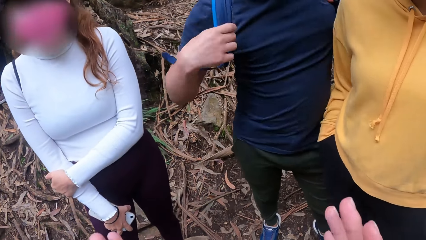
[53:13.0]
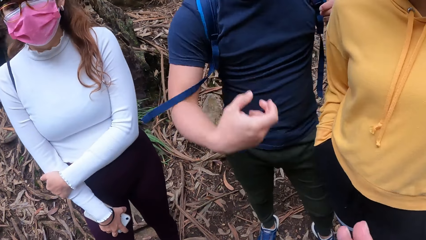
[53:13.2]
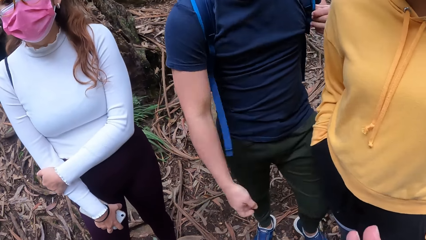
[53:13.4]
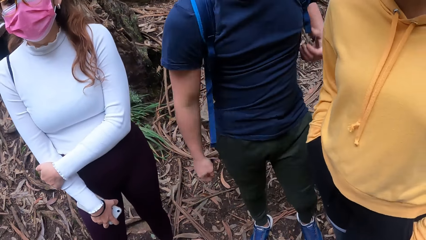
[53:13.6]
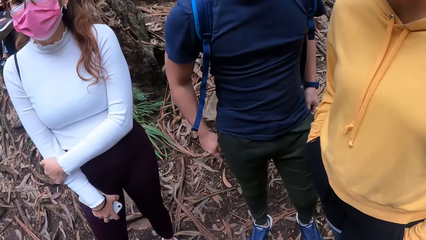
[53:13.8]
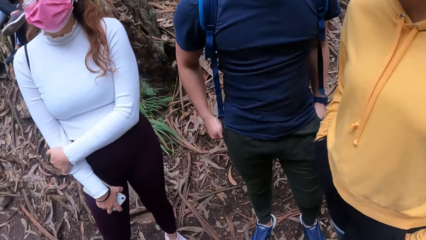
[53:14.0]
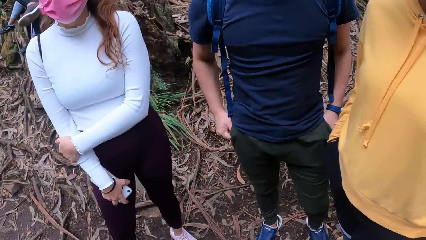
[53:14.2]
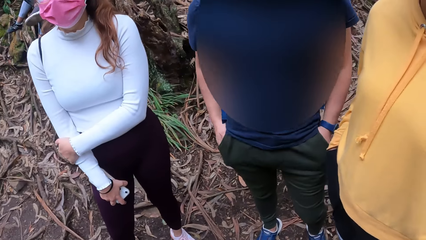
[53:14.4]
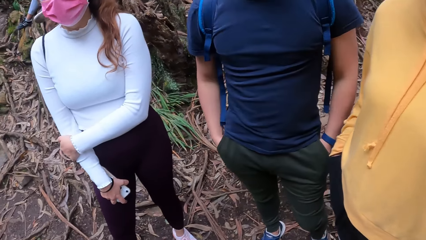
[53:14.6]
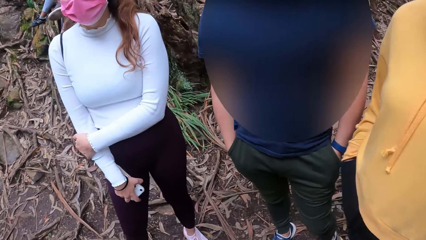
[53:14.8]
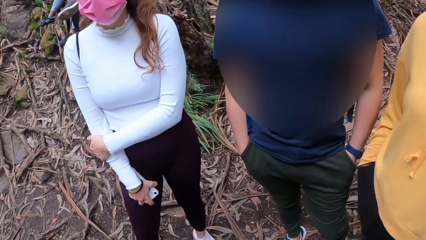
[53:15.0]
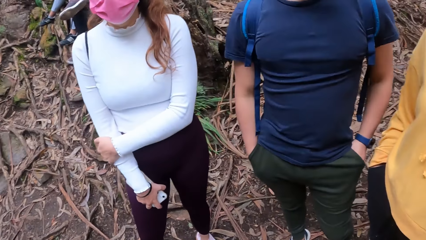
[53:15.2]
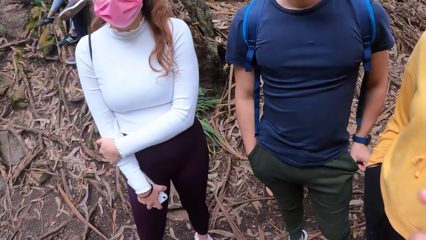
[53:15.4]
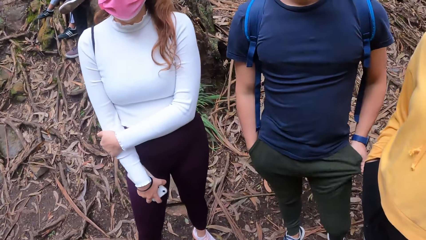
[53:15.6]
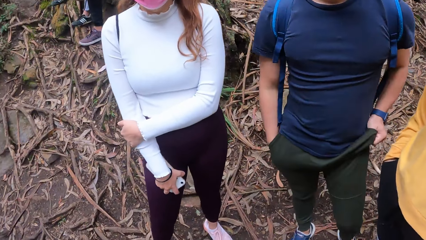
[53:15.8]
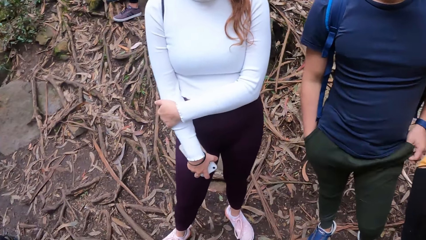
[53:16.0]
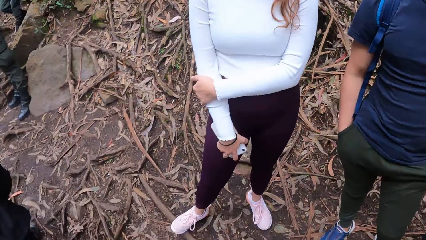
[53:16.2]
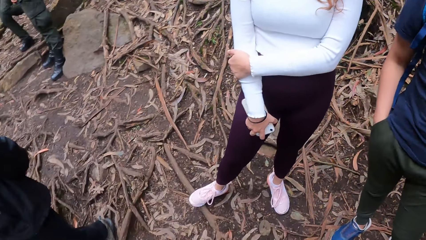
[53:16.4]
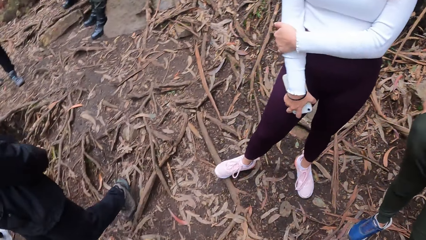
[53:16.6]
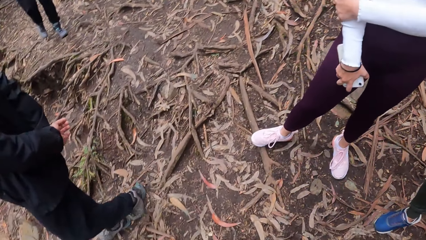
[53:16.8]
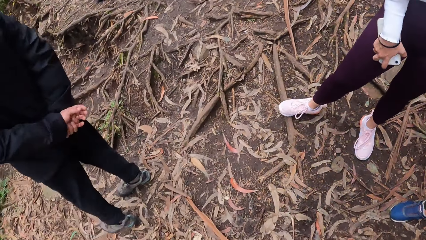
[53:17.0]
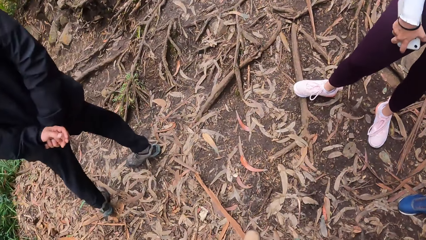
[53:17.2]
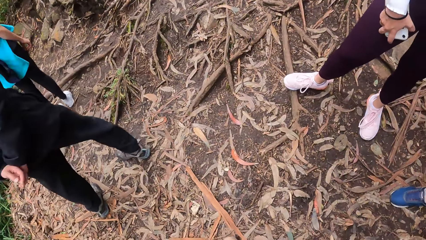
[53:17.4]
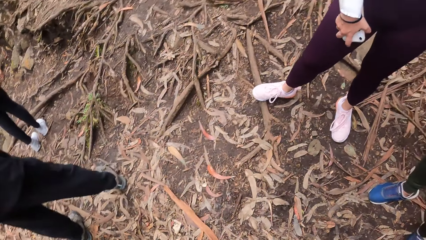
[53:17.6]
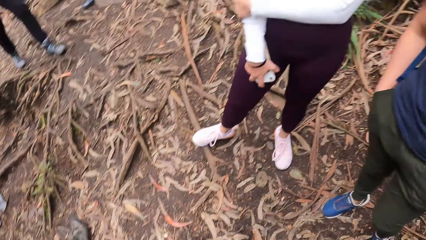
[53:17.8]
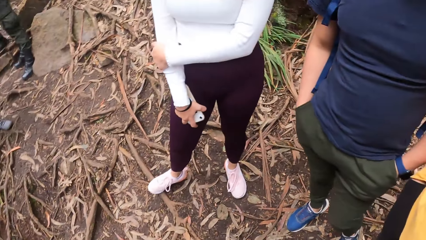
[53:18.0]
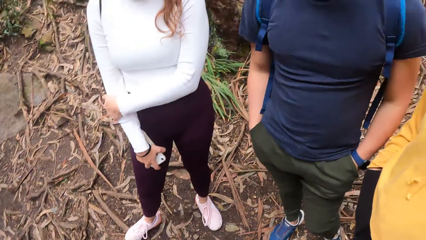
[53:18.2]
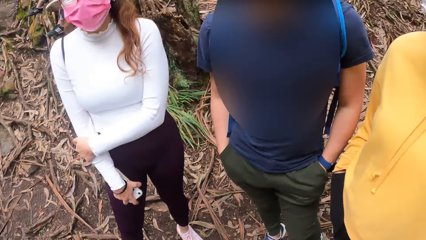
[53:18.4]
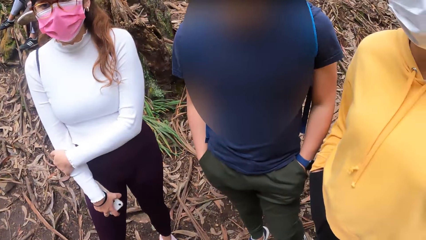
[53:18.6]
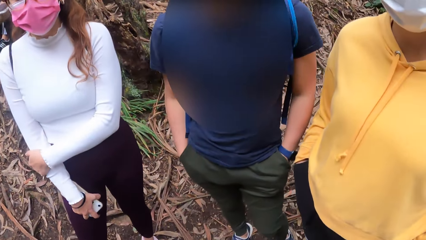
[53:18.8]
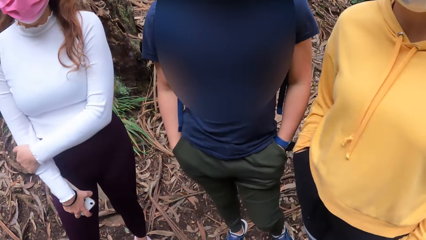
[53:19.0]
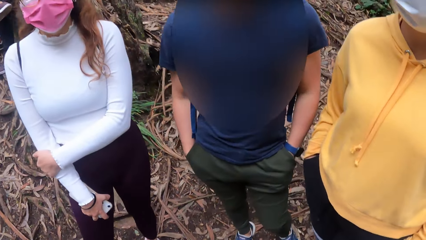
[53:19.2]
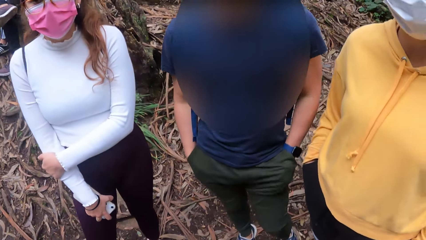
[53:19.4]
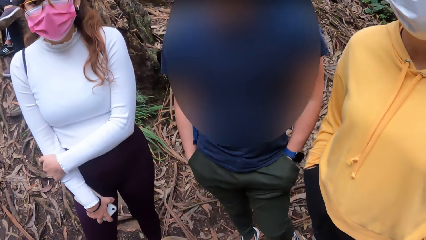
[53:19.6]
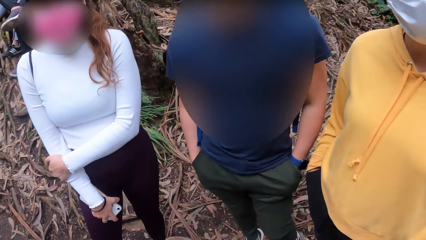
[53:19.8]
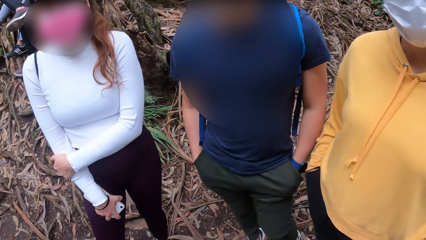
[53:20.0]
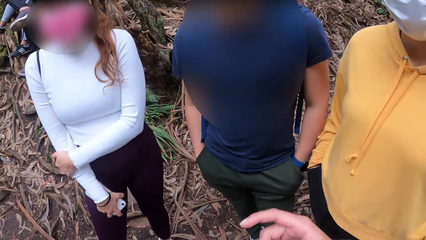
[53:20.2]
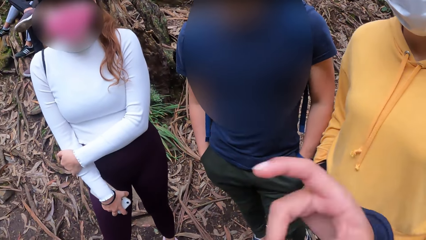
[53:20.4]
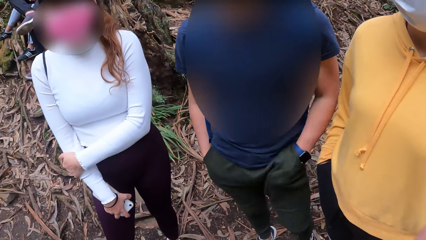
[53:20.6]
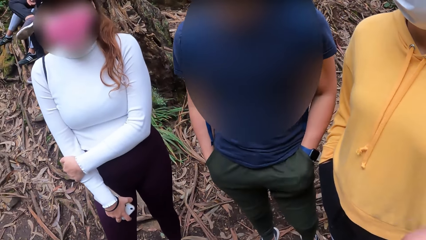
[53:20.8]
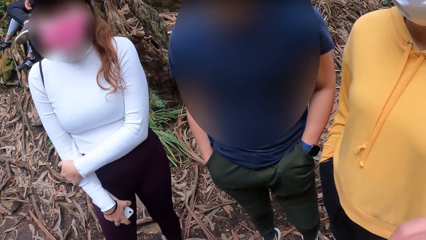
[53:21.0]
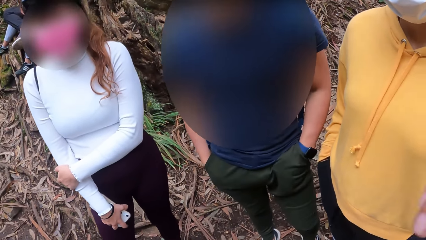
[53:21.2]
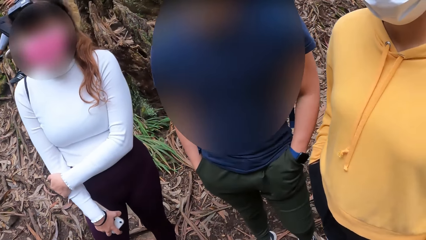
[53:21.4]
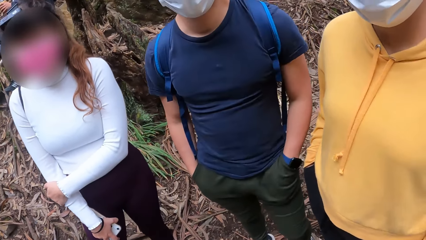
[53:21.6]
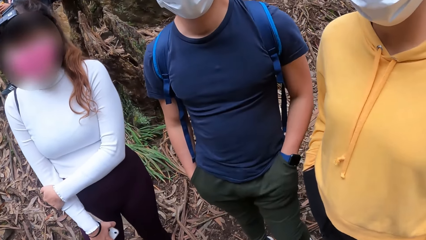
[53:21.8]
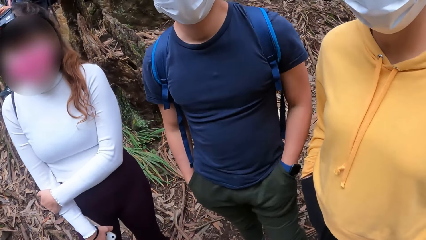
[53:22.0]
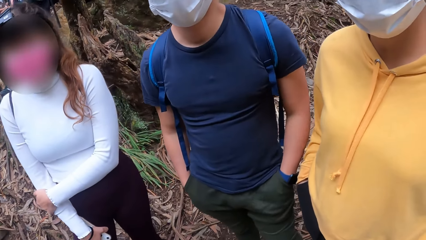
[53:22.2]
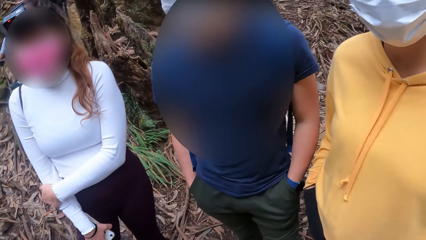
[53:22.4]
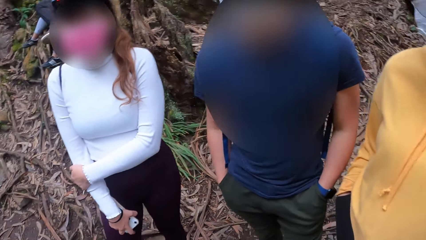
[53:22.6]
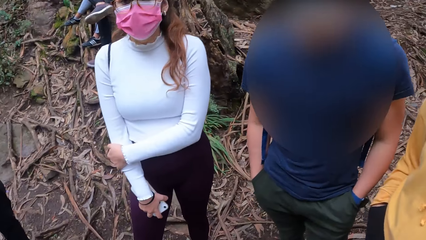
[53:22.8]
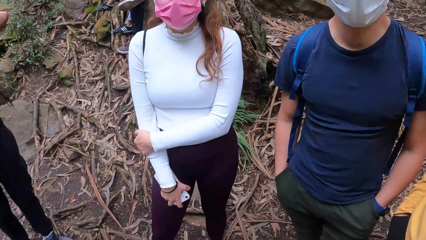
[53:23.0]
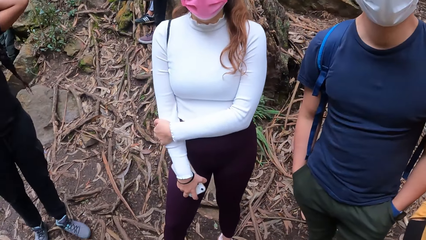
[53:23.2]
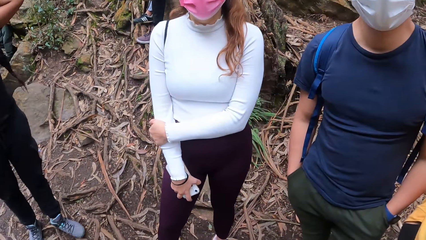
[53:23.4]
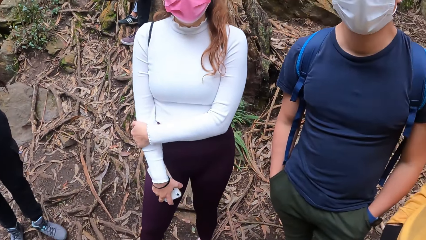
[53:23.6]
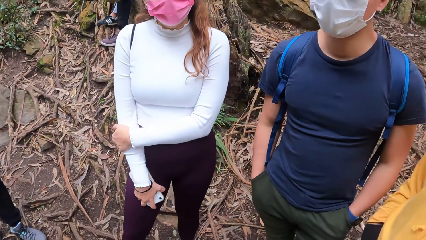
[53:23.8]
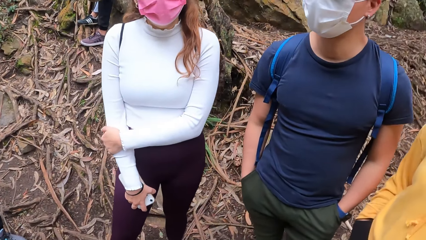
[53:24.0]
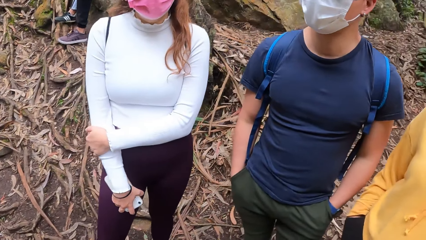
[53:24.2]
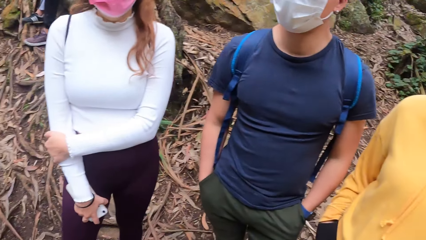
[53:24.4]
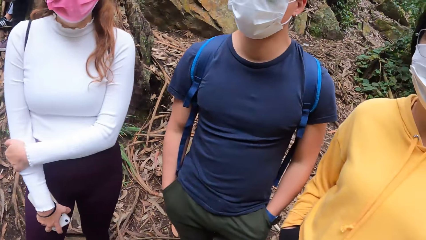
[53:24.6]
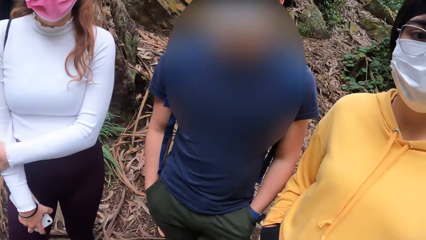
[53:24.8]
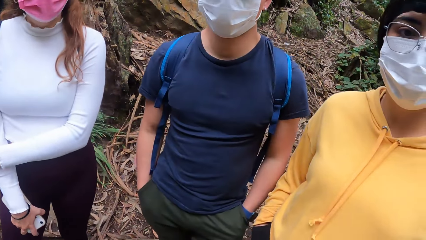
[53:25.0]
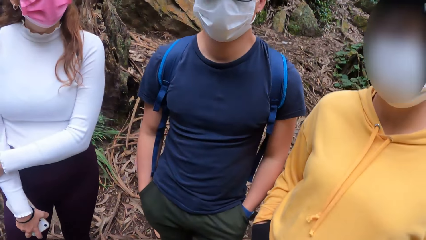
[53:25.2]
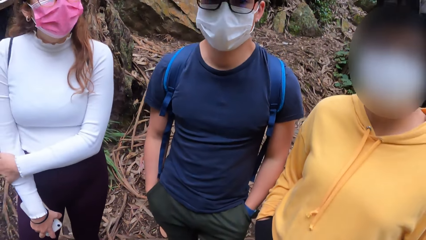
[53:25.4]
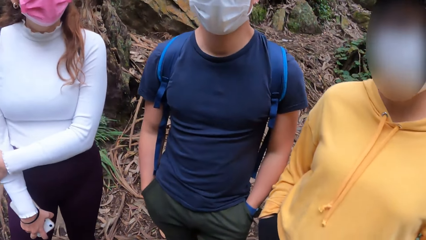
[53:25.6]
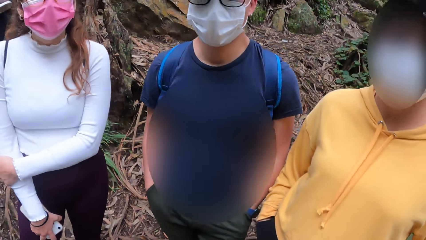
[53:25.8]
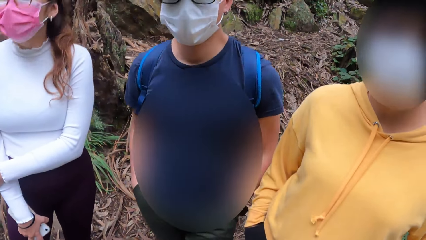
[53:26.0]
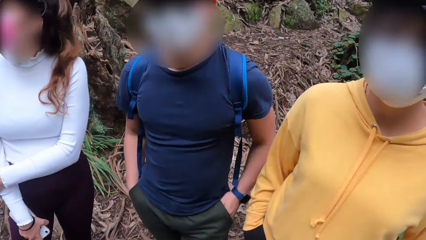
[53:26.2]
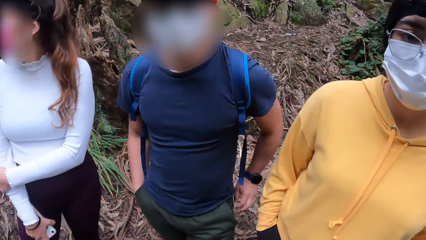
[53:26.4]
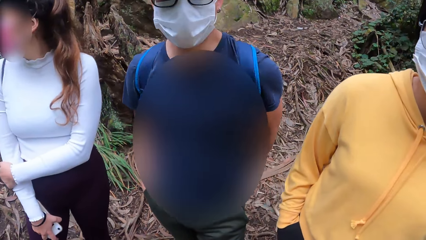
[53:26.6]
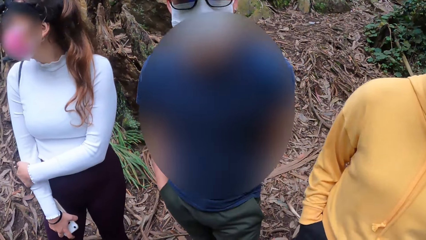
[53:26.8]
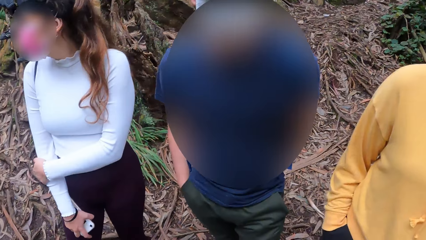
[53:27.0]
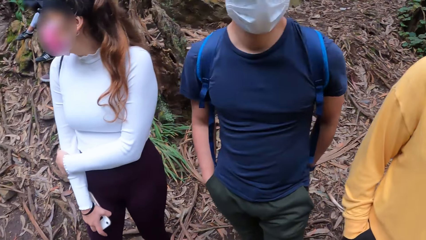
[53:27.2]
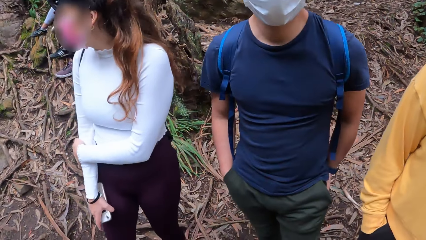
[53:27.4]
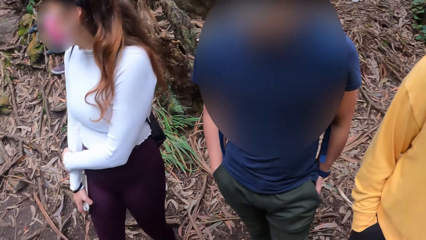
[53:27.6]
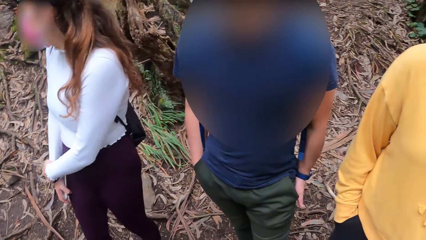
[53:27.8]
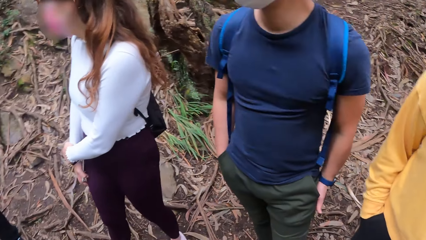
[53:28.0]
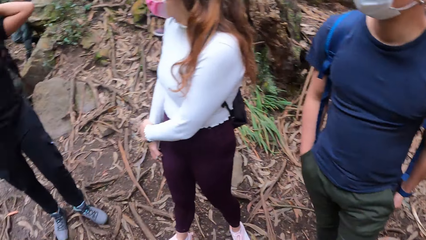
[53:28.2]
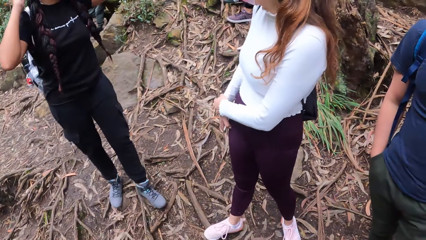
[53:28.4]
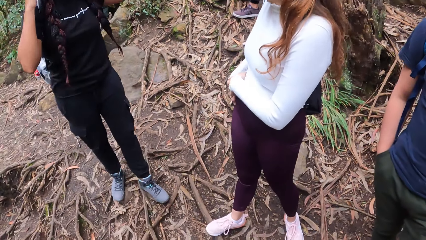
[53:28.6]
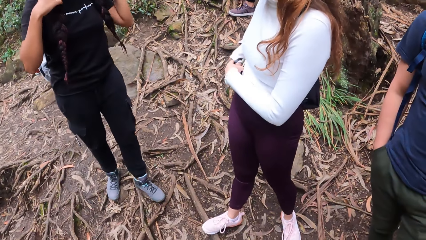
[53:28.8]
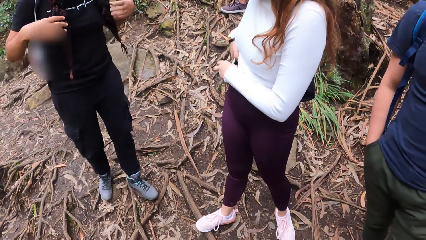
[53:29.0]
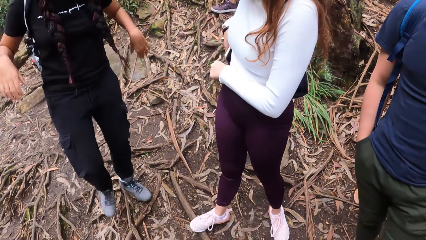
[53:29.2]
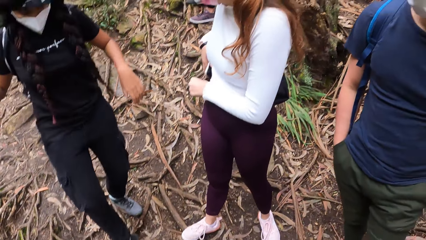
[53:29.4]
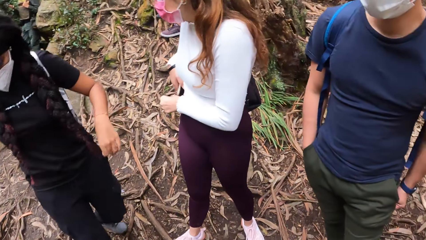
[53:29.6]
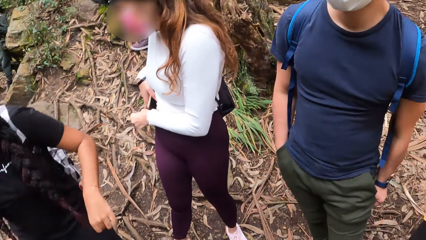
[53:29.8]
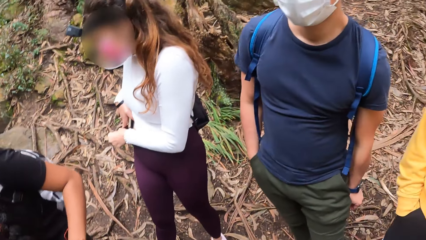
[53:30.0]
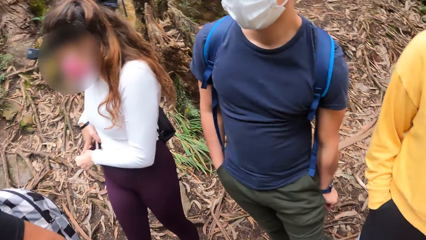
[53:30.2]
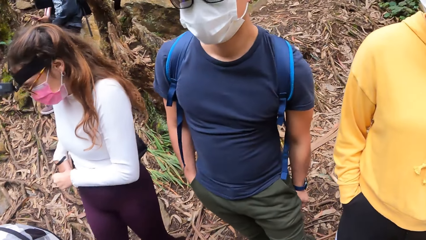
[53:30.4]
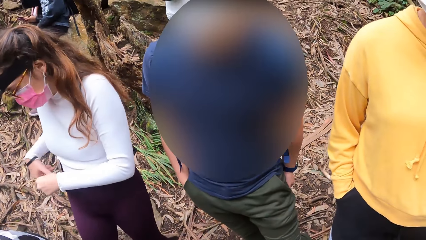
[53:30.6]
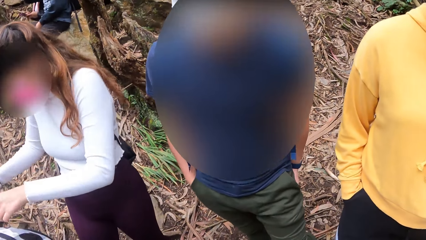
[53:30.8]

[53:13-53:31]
A person pockets the hands and holds the pocket. The camera wearer looks around. Another person walks around and turns around. The camera wearer looks around, stares around, and moves hand. The first person moves hands in the pocket. The camera wearer looks around. The first person moves hands at the back. The camera wearer looks around. A third person moves hands. A woman stuffs a mobile phone in her right hand into her leggings. The third person moves around.
